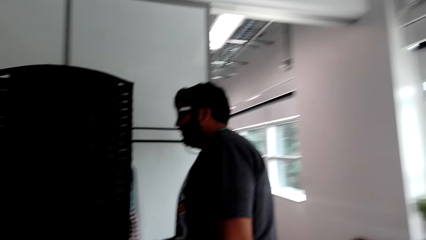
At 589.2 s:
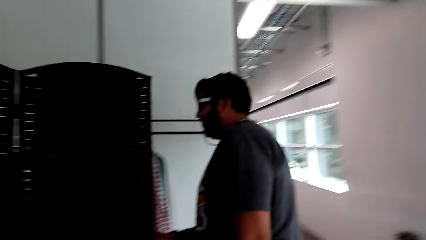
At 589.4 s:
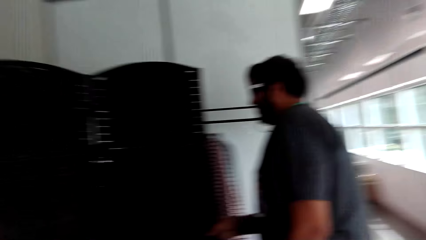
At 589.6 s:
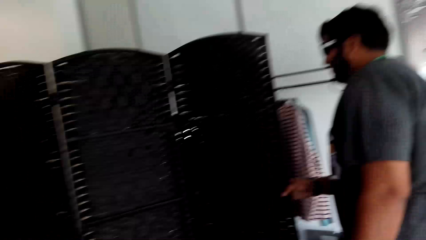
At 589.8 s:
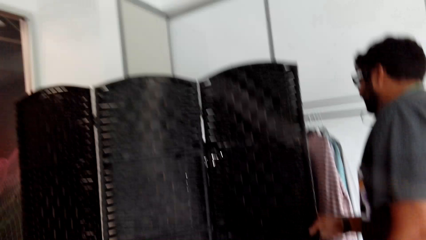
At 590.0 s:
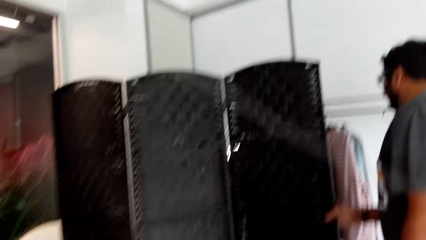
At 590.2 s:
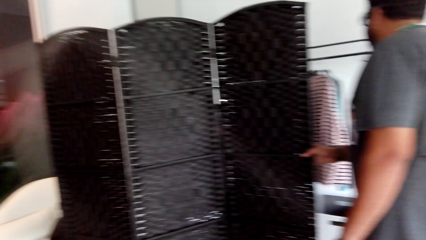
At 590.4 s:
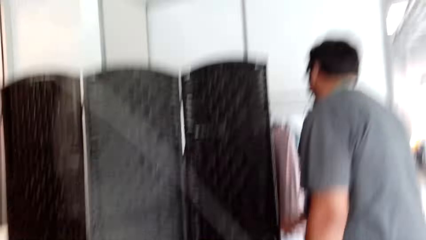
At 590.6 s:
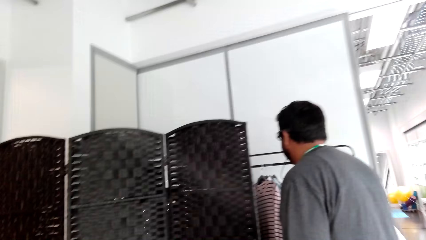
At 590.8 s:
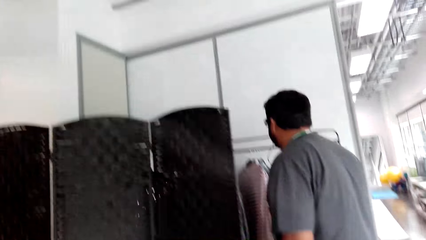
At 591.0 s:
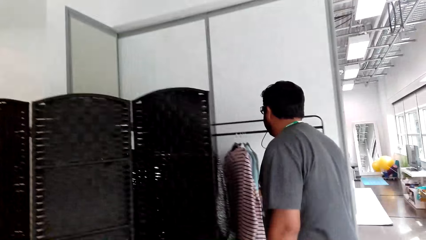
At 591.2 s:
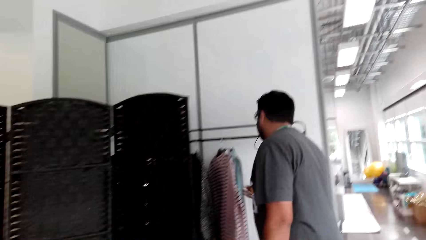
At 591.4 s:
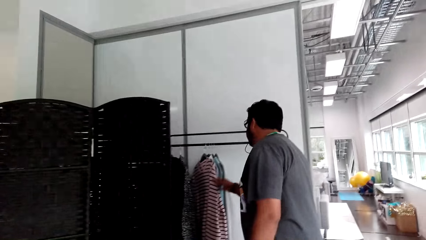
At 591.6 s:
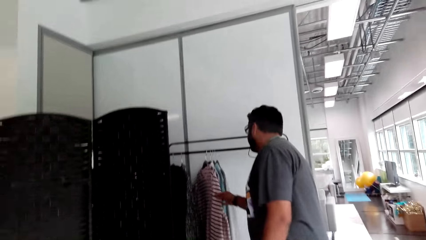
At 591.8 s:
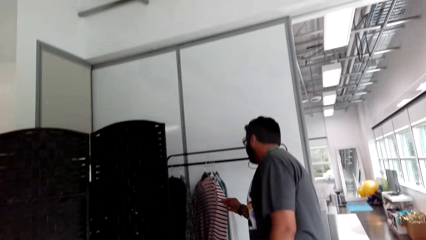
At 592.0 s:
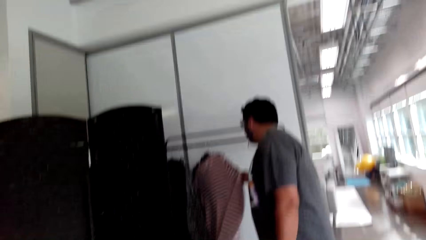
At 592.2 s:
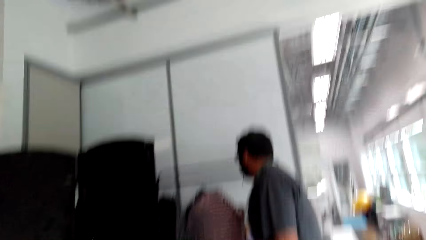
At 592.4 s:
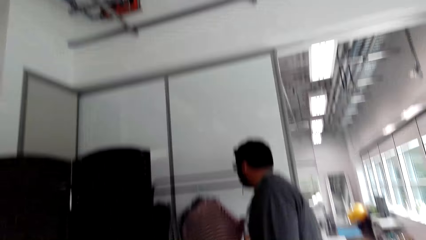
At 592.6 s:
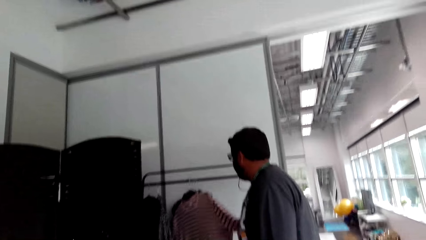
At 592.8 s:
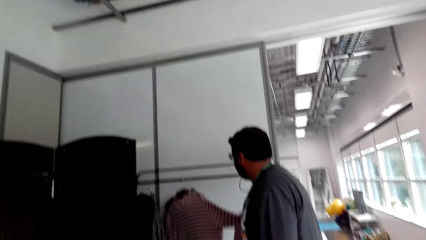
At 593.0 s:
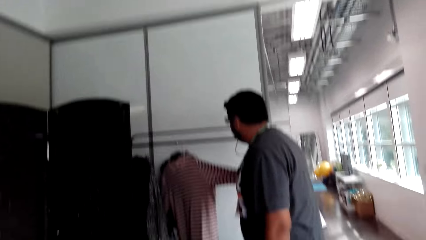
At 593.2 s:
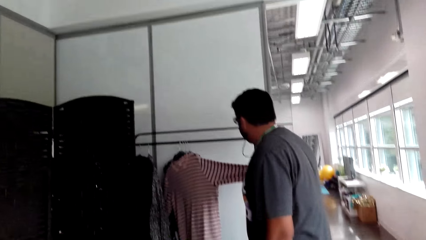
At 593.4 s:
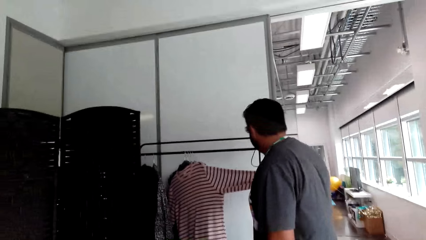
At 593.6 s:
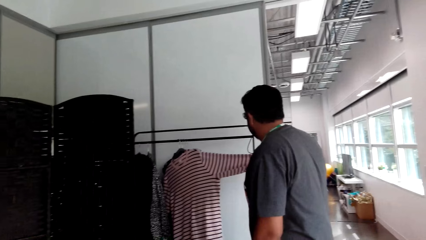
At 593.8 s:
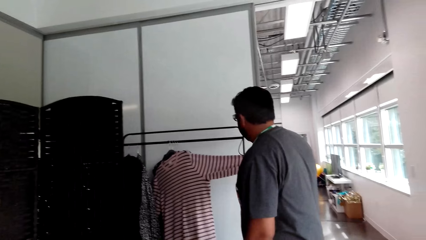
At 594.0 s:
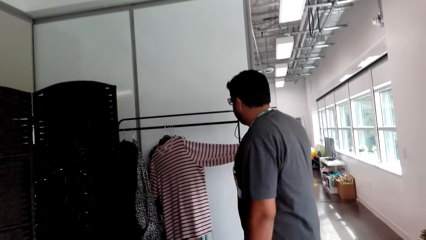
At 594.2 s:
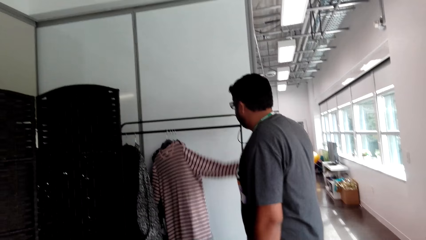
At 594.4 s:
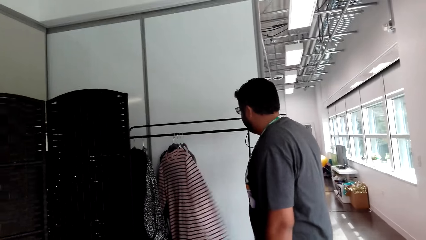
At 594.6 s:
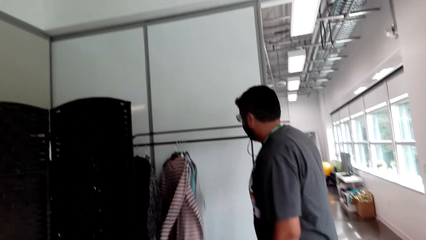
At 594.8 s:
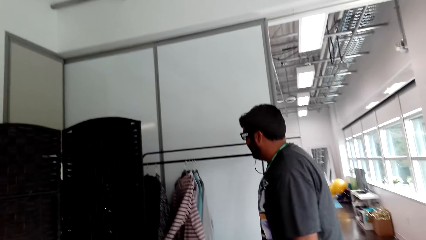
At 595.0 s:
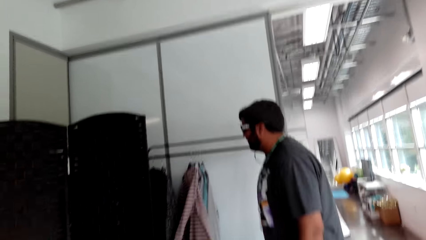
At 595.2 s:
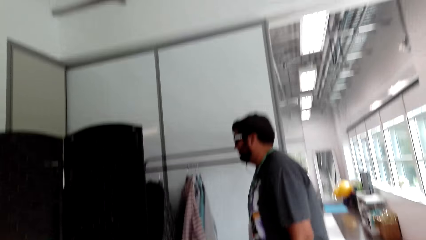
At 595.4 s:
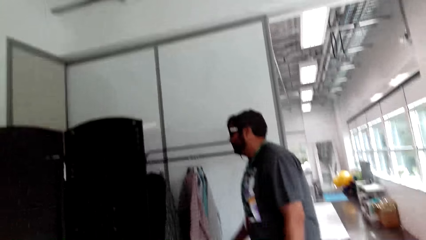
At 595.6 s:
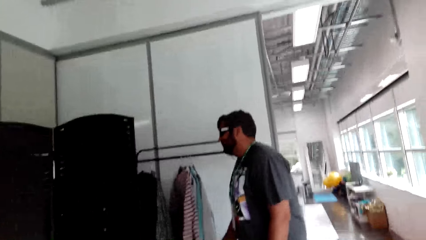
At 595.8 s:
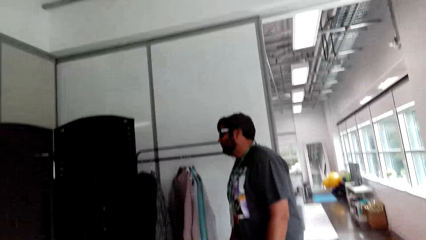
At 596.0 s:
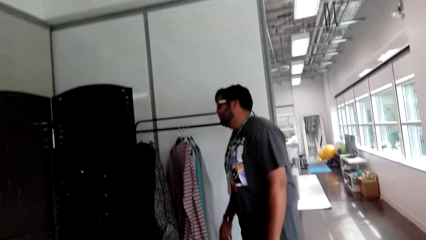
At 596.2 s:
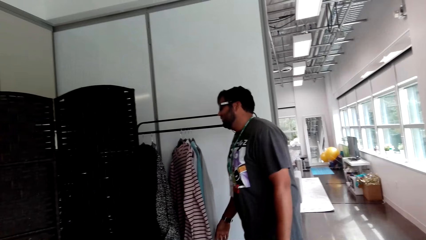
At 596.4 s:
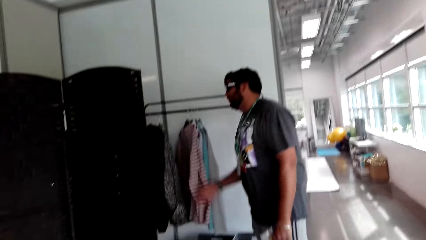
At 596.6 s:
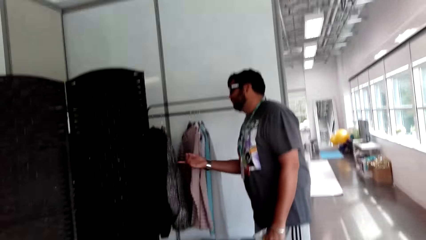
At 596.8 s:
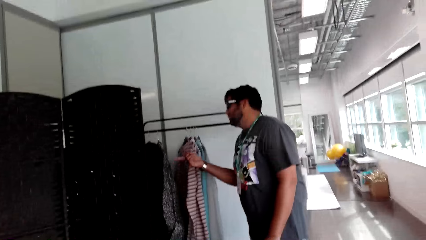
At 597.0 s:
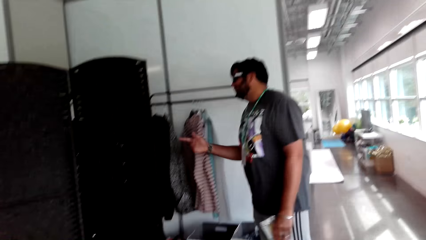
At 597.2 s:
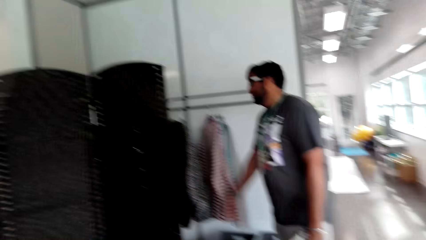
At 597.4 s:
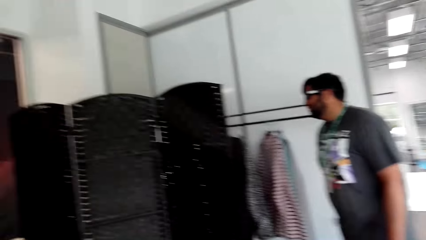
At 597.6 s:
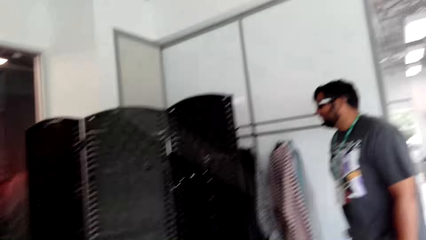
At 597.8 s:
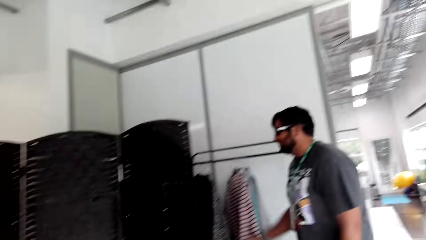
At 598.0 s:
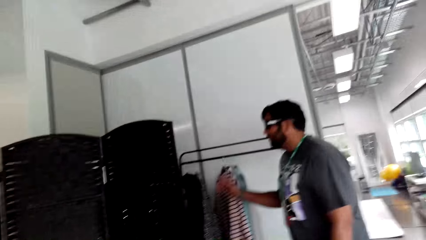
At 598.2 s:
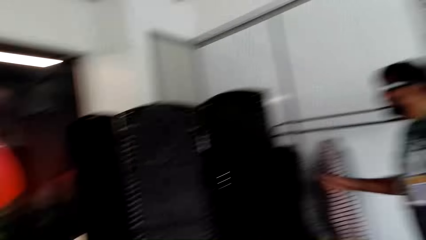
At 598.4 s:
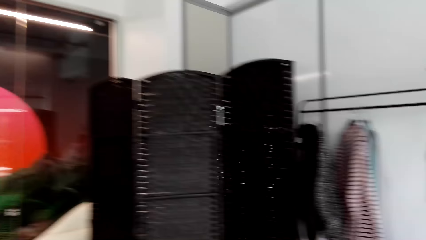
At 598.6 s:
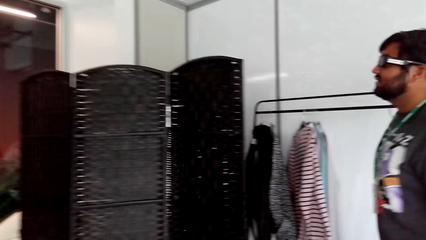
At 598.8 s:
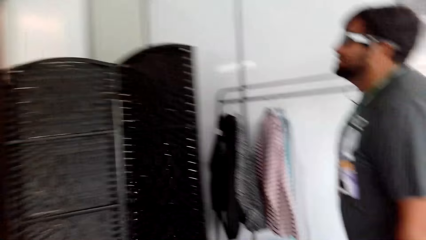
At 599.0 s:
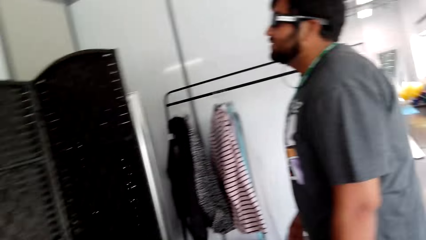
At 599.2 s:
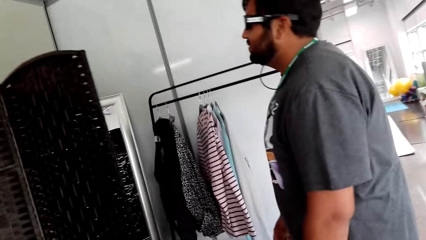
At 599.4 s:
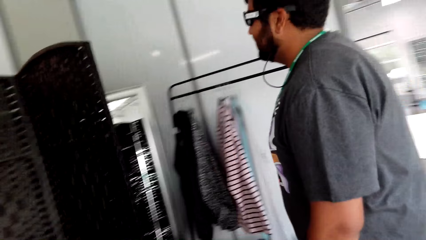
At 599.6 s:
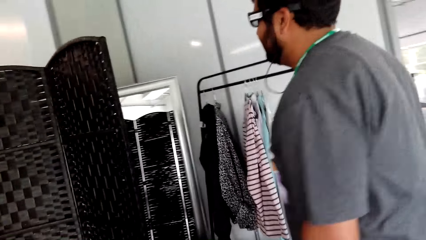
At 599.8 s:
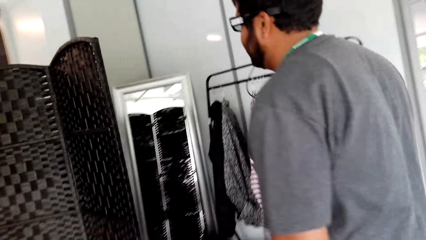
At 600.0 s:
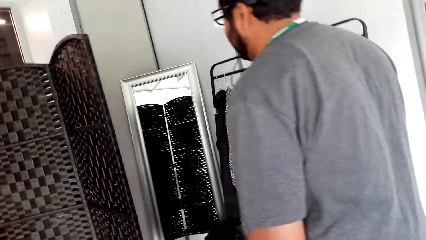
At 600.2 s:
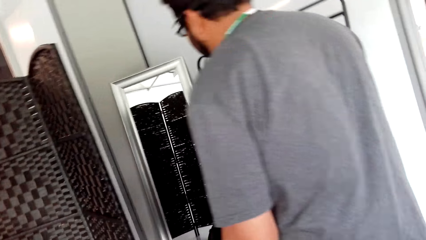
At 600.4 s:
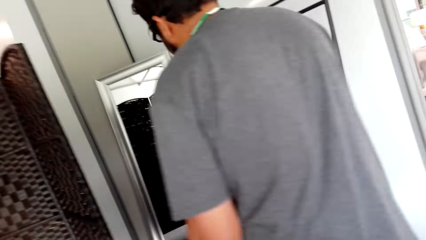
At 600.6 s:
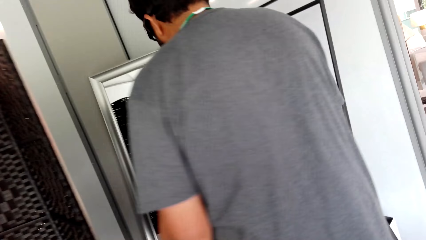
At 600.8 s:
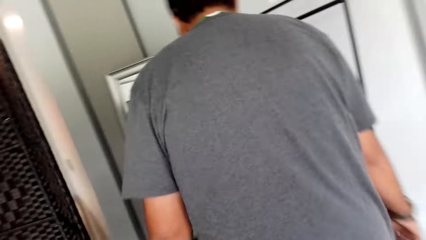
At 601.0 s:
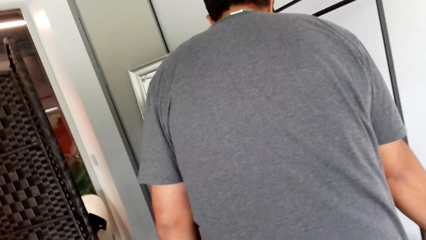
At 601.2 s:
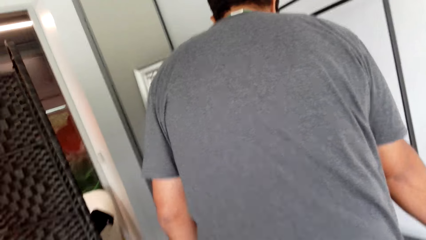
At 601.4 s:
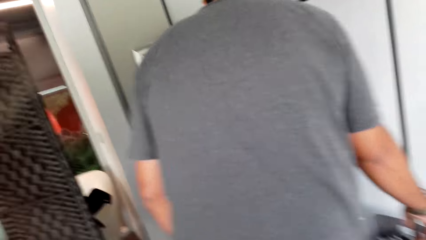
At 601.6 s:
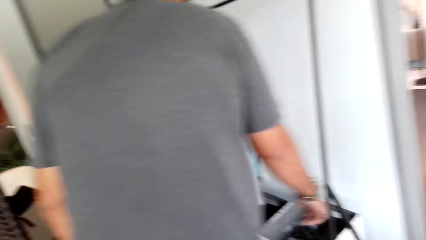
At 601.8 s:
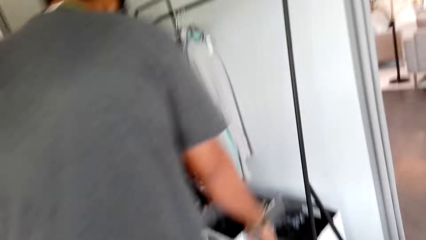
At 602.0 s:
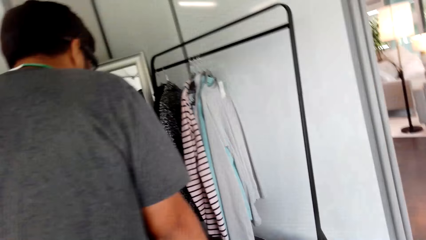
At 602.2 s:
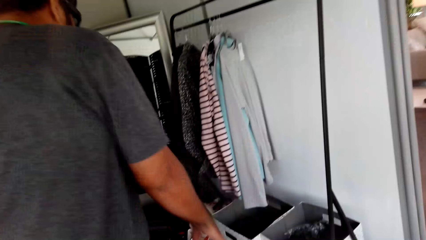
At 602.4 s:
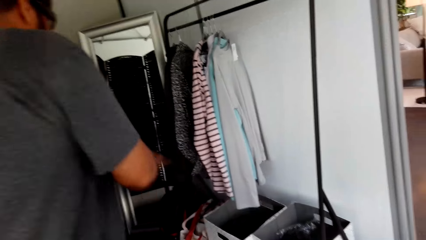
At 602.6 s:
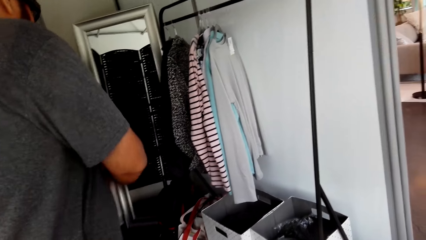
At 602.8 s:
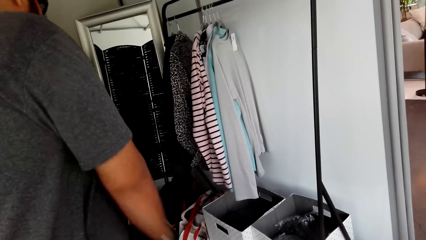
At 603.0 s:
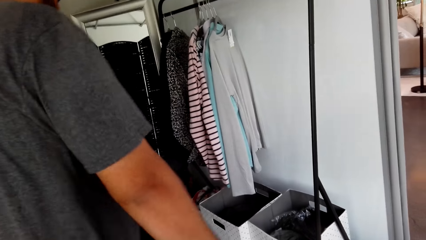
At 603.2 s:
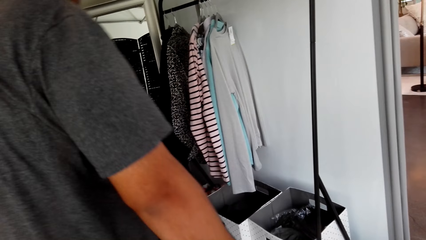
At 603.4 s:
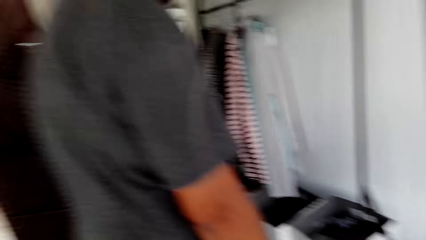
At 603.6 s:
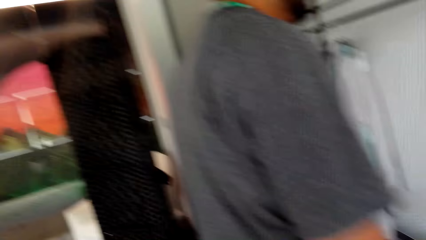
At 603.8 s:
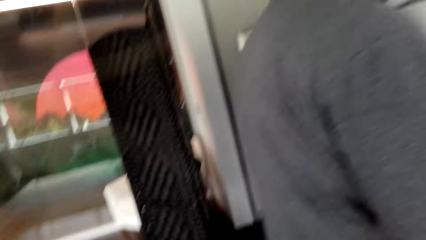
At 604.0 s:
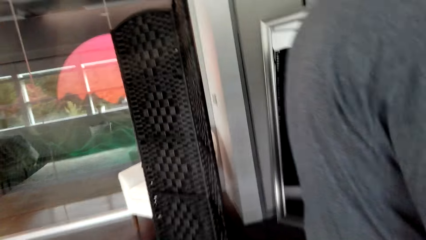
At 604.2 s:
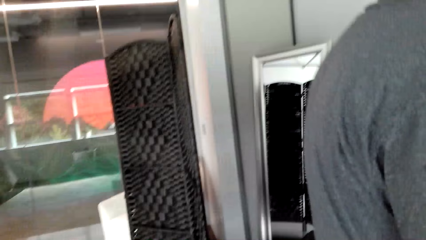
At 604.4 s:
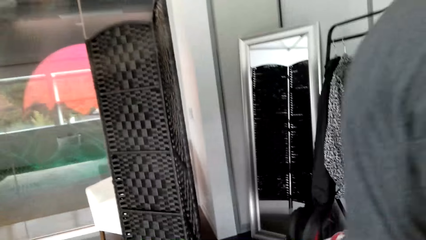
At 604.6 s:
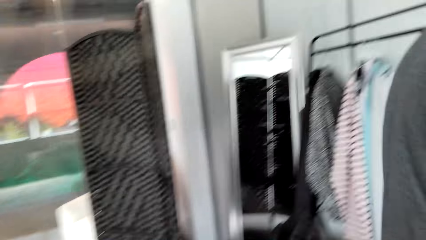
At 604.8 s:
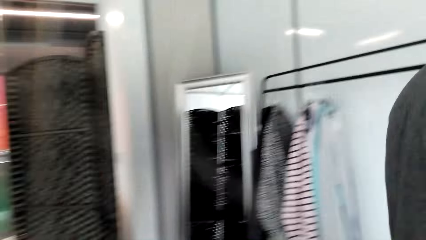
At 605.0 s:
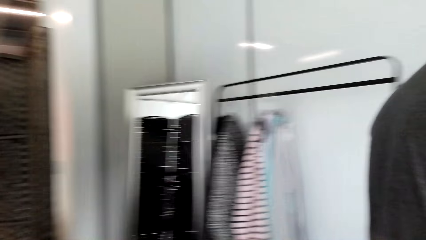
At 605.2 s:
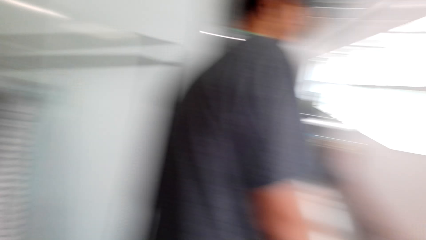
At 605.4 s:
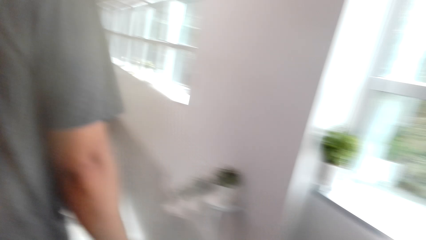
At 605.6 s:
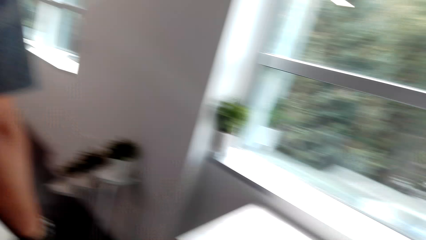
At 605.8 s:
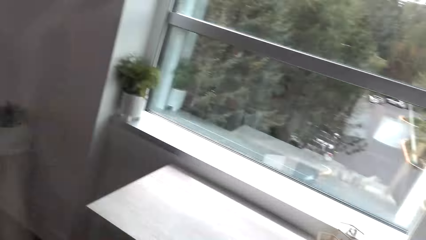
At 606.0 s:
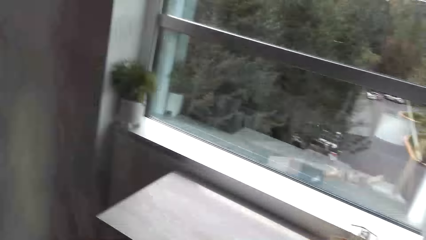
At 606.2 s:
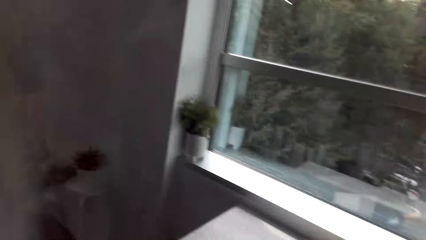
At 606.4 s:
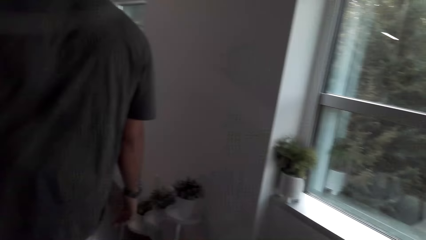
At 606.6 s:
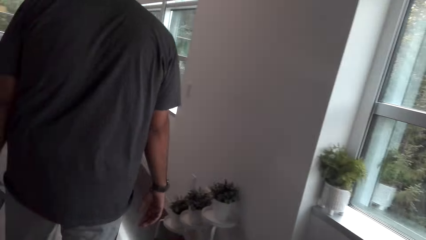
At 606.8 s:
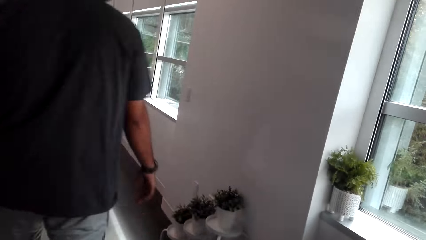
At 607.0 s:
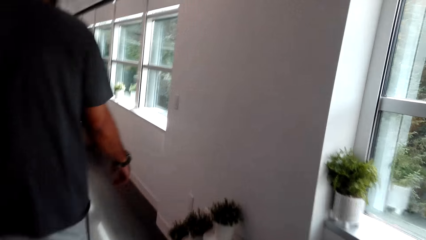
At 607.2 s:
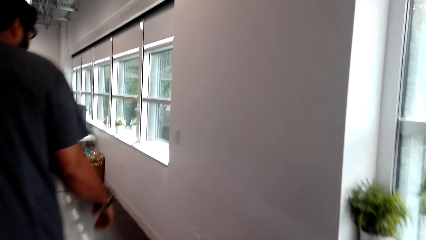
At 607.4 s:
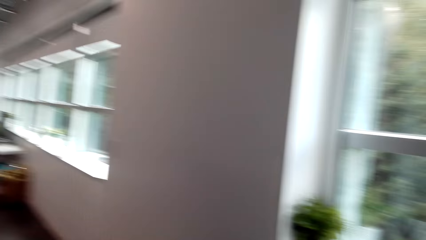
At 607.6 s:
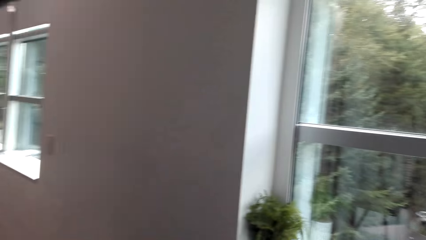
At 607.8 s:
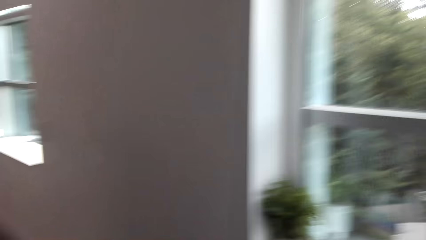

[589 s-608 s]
The camera wearer looks at the closet. The man talks to the camera wearer. The man touches the cloth with his right hand. The camera wearer talks to the man. The man talks to the camera wearer. The camera wearer talks to the man. The man talks to the camera wearer, points at the chair and points at the cloth. The camera wearer walks. They talk to the man. They look at the chair. The man talks to the camera wearer. The man walks around. The camera wearer looks around. They walk.
